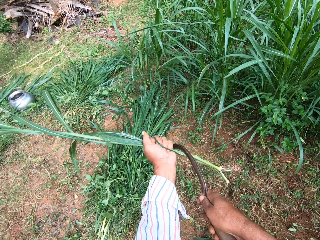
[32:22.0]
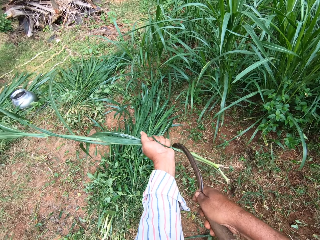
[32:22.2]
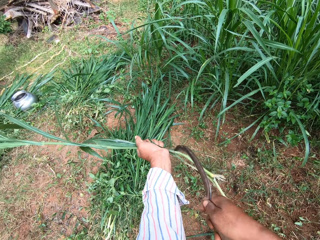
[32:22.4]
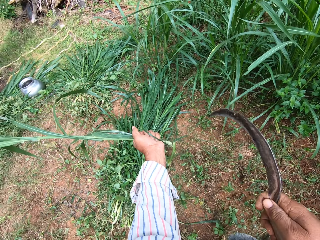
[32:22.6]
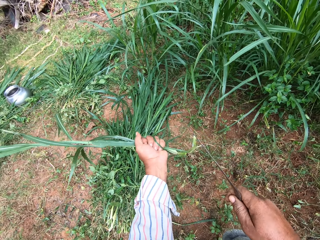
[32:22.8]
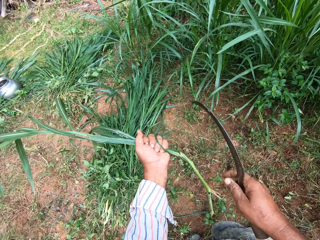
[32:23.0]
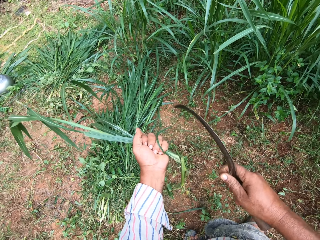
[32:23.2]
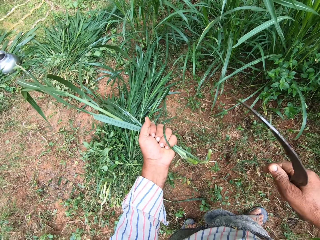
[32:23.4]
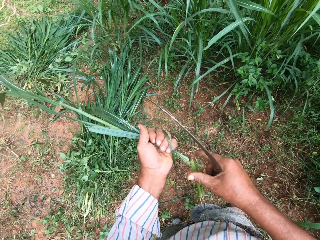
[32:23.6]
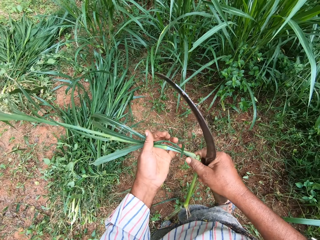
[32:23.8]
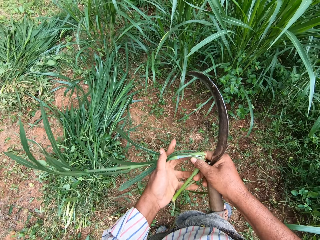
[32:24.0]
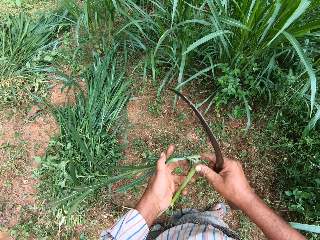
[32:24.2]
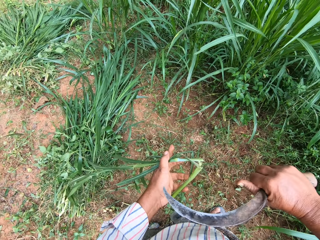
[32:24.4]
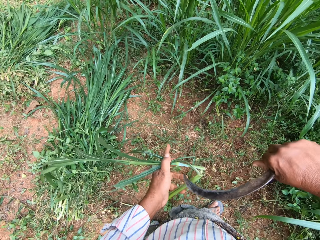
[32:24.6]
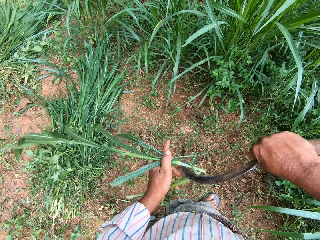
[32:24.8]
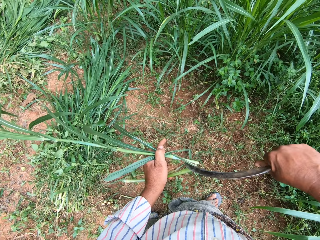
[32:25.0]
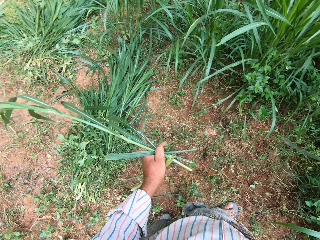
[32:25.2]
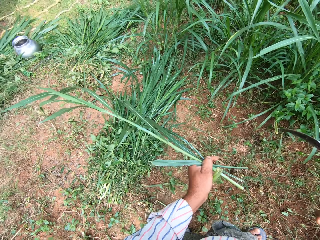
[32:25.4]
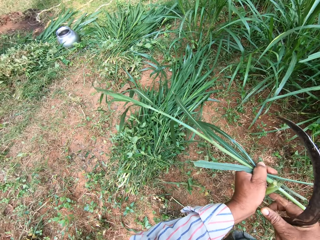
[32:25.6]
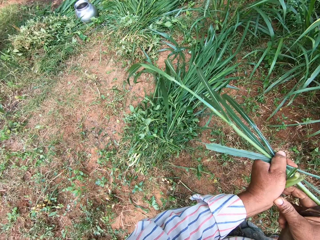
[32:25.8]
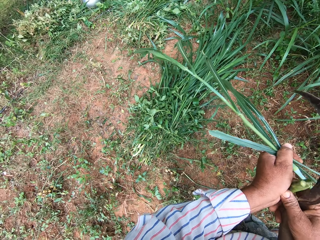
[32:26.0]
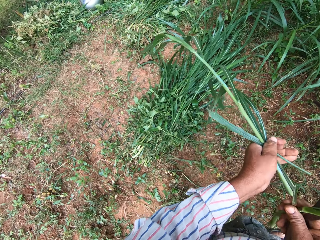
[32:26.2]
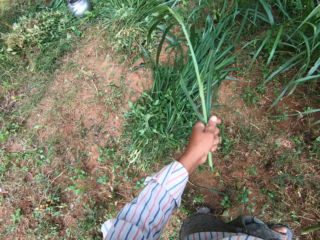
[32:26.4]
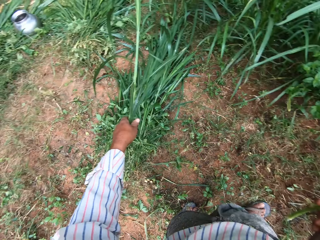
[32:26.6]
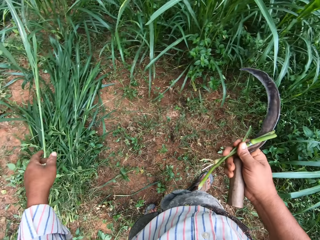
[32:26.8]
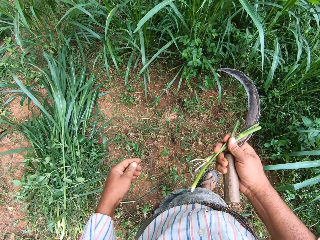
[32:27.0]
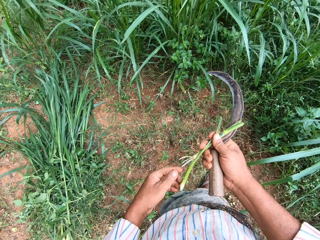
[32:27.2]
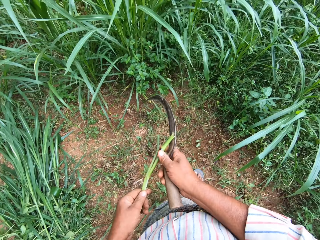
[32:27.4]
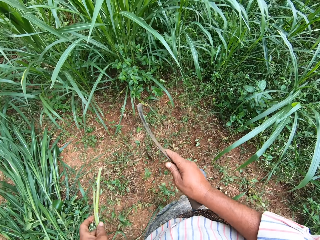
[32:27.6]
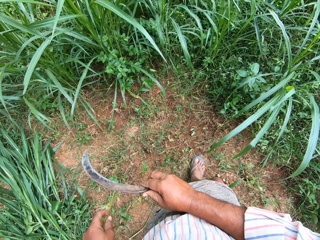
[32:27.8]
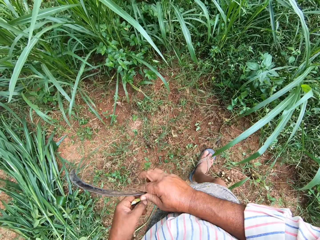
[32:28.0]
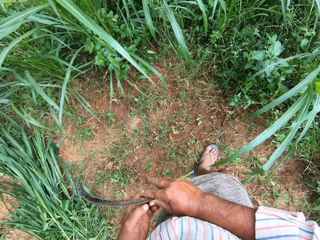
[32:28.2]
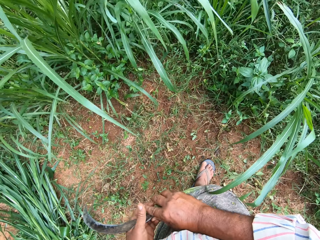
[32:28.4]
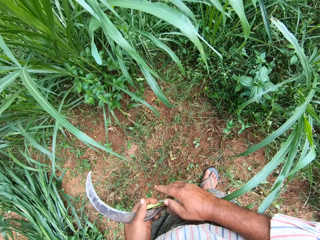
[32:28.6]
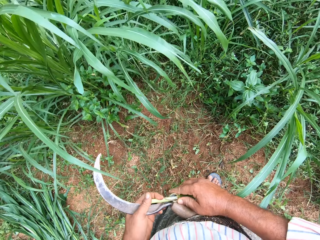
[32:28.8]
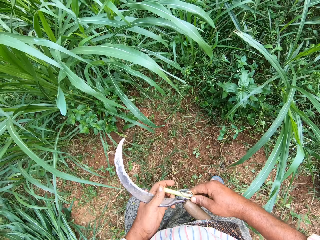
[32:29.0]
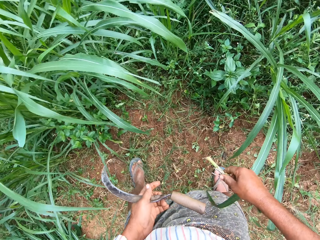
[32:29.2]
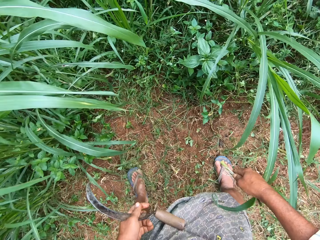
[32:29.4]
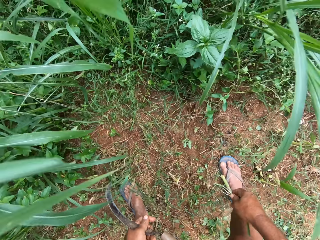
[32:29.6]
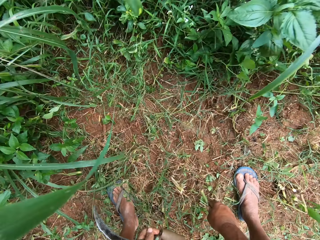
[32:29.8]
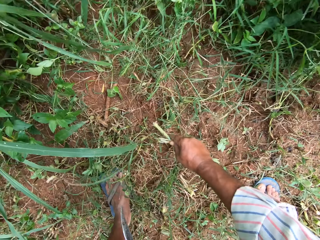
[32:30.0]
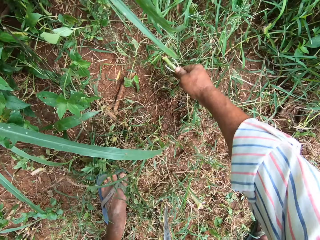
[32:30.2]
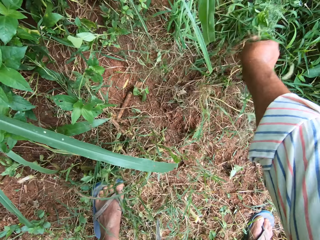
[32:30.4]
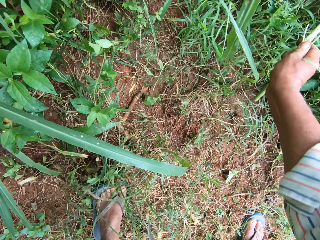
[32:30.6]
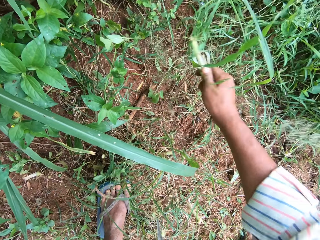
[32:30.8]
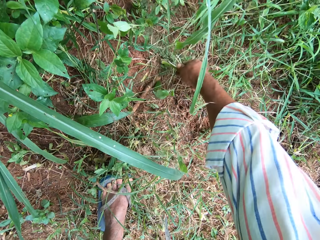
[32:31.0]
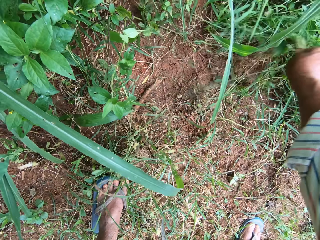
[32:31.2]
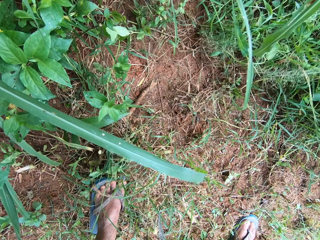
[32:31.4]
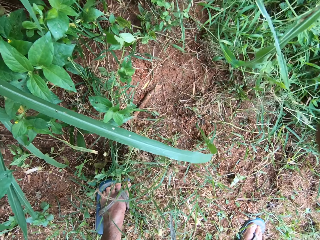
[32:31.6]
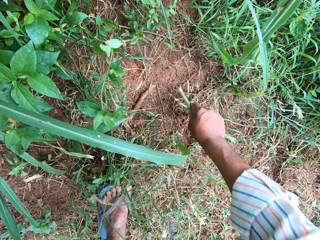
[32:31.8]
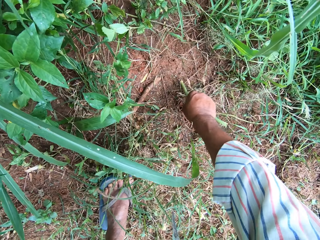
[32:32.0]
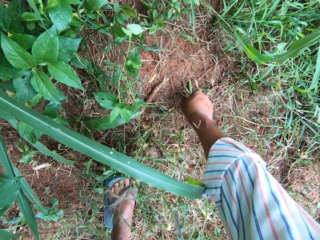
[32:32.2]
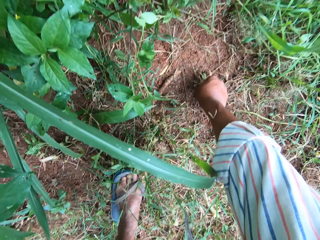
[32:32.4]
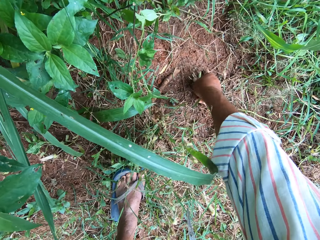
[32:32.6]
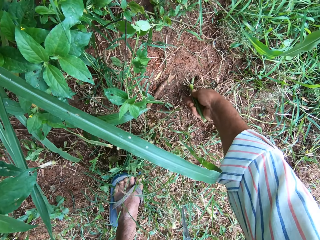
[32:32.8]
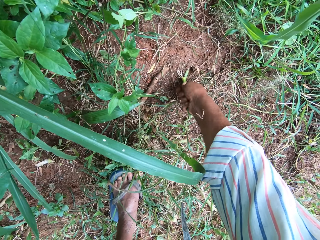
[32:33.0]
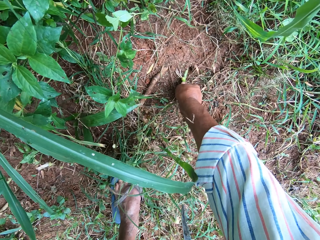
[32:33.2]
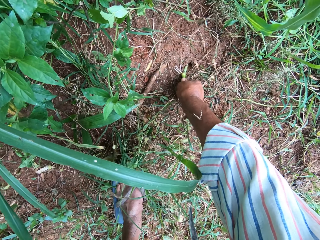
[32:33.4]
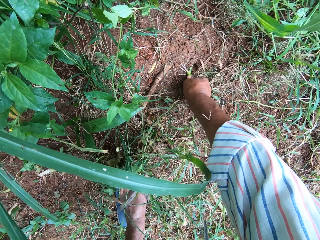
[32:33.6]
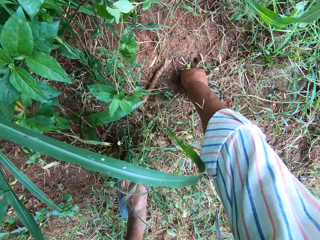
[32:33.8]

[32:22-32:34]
The camera wearer cuts napier grass with the sickle. He puts the napier grass on the ground. He transfers a grass to his left hand, transfers the sickle to his left hand, and holds the grass with his right hand. He moves grasses with his right hand. He puts a piece of napier grass on the ground. He dips a grass into the soil.

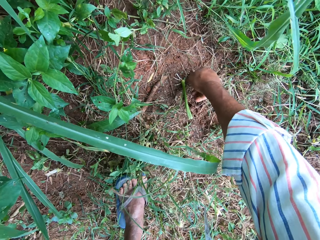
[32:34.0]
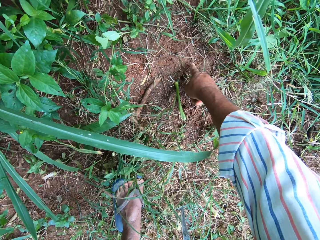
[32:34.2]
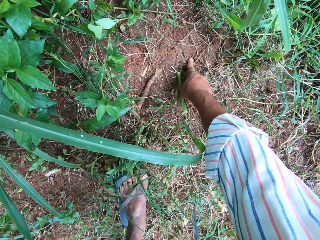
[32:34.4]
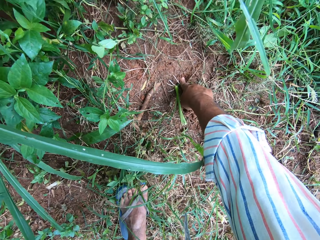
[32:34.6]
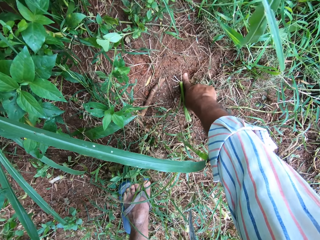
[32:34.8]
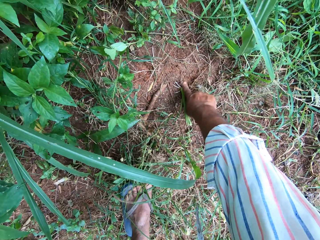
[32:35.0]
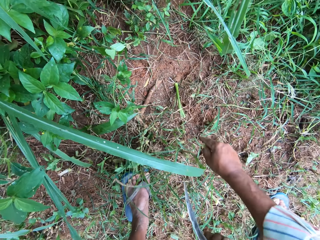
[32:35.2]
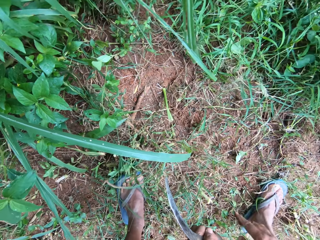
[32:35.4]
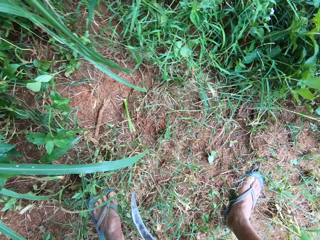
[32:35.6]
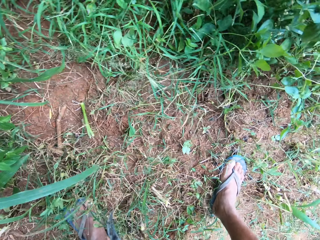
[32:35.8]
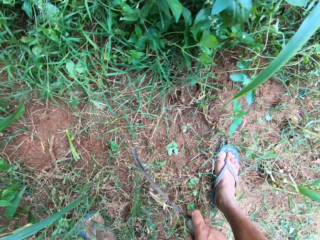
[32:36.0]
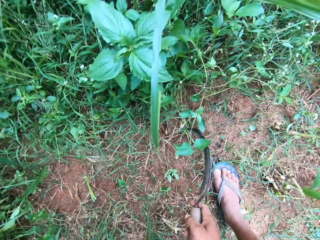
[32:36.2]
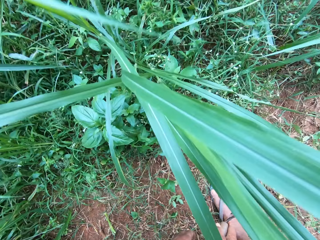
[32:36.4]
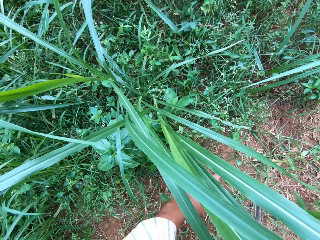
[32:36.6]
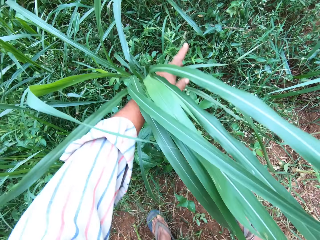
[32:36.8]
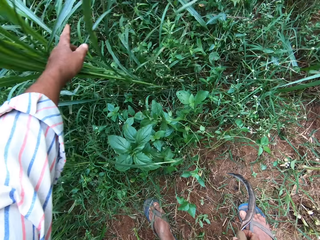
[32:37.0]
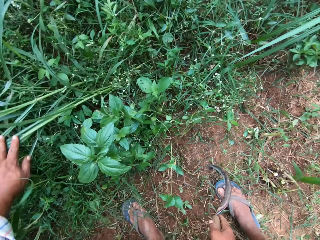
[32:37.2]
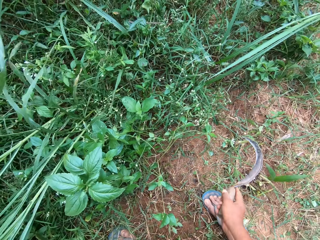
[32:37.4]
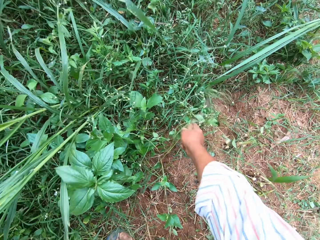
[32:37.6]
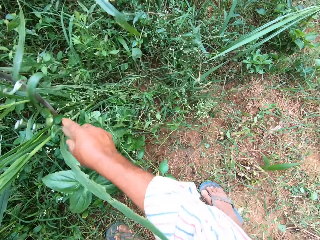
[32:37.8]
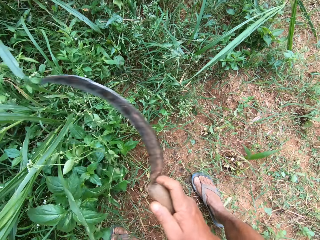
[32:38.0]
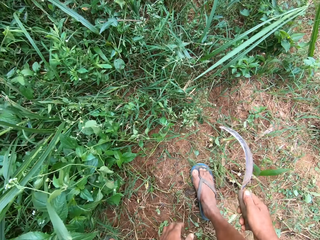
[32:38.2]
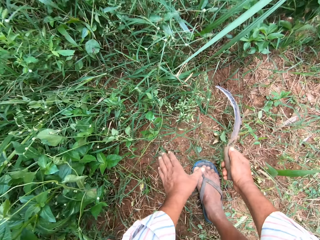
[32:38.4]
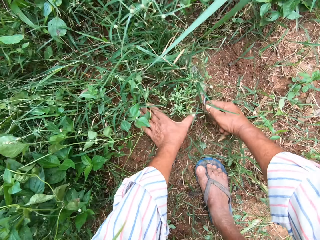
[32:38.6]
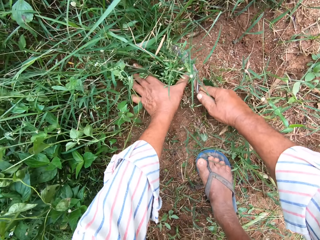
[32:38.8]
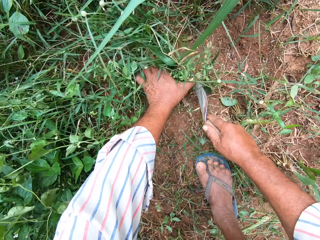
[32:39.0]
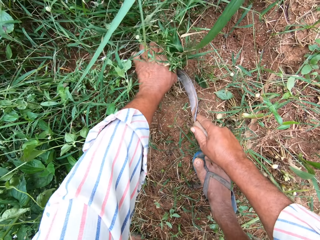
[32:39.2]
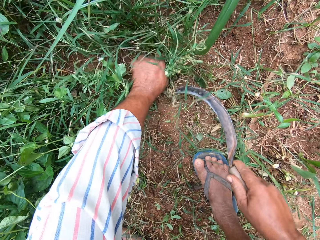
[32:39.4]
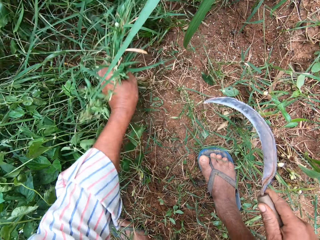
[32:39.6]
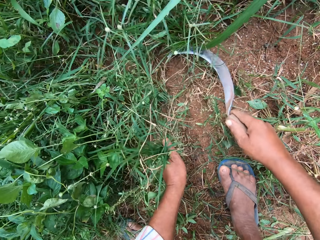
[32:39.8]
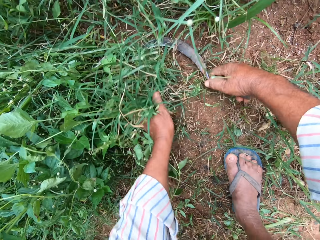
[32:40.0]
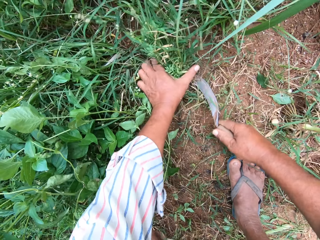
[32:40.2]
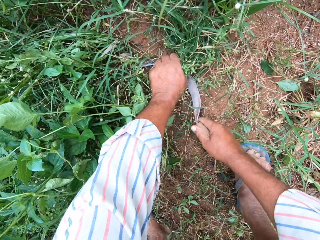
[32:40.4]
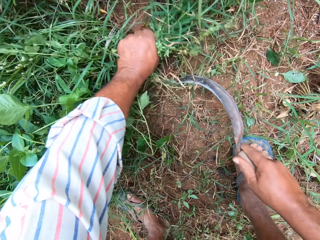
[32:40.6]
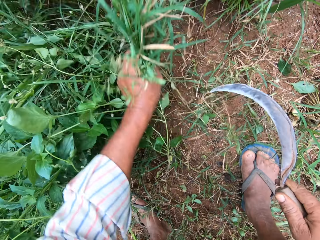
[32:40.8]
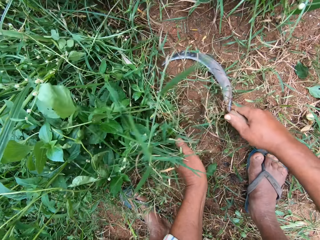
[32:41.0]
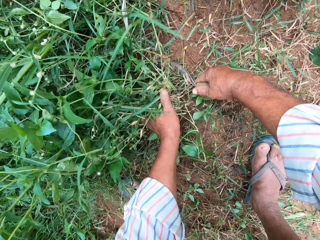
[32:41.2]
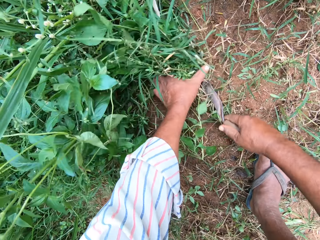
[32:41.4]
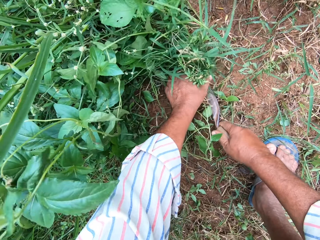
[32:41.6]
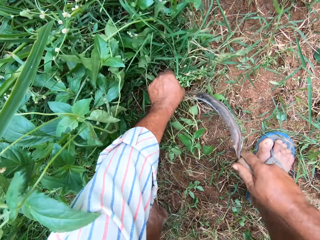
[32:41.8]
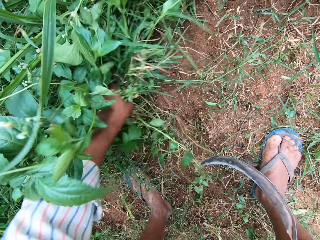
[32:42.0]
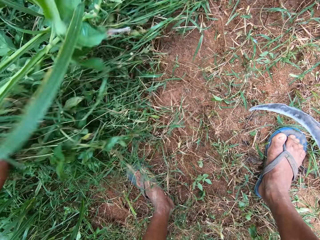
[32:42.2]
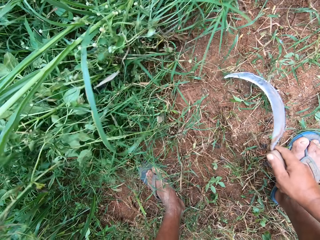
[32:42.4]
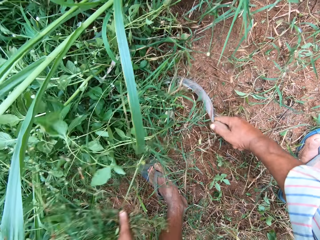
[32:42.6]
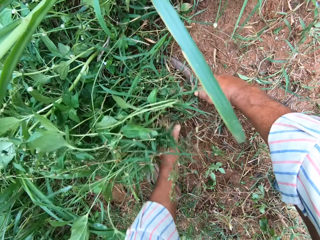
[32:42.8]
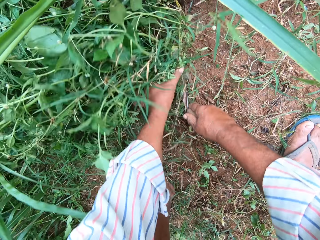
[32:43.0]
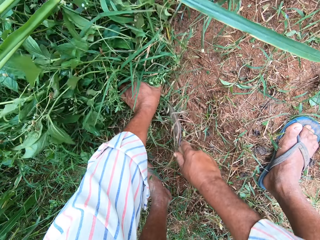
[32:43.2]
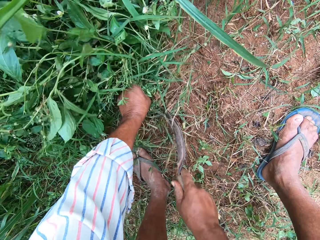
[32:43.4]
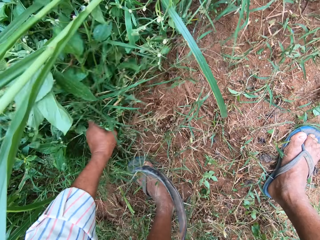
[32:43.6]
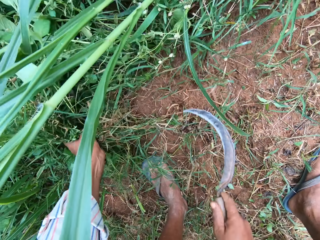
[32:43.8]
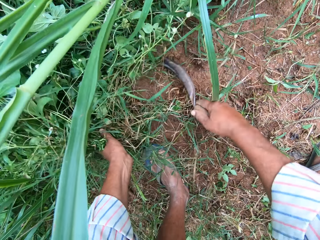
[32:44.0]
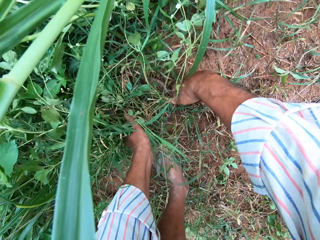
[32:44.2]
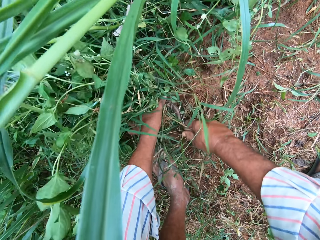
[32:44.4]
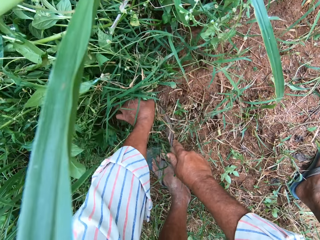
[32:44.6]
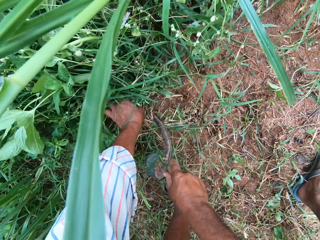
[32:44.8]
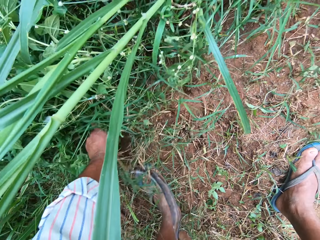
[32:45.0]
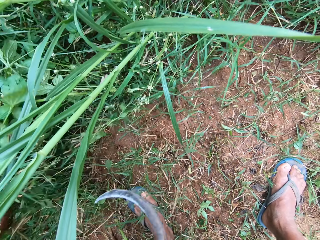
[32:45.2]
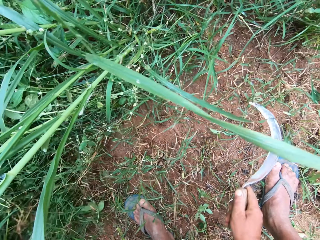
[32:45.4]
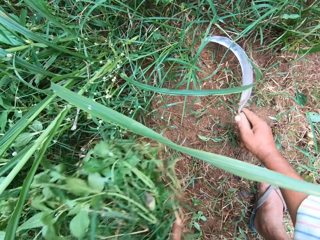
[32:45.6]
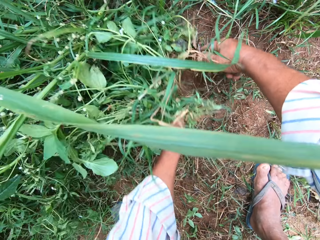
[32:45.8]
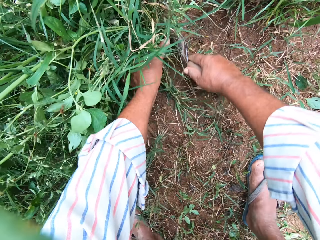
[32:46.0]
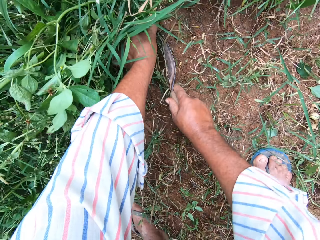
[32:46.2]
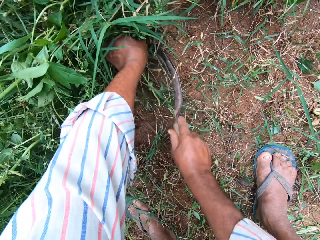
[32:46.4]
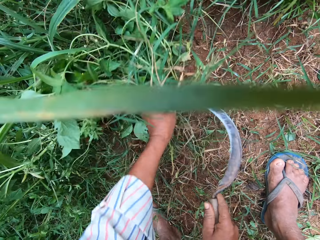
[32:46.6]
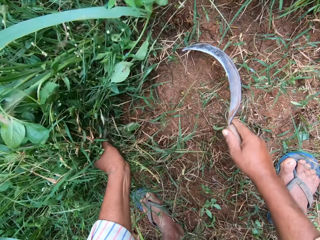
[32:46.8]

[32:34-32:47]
The camera wearer presses the soil with his right hand. He holds the sickle with his right hand. He moves a grass with his left hand. He moves the grasses with the sickle. He hits the grasses with the sickle. He cuts grass with the sickle.
